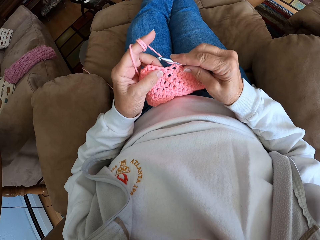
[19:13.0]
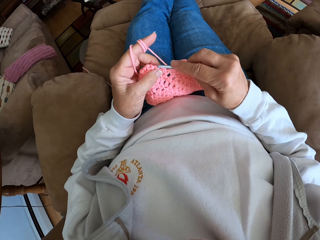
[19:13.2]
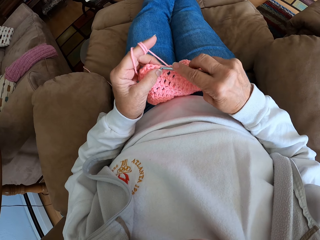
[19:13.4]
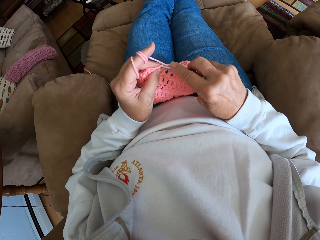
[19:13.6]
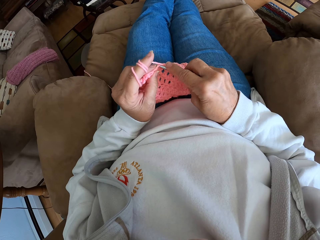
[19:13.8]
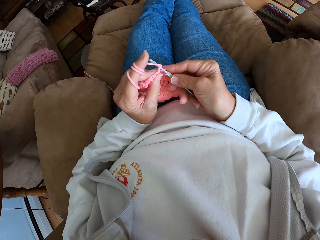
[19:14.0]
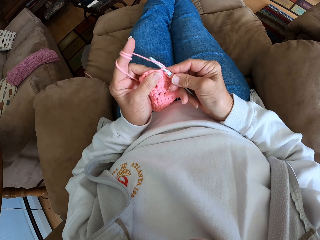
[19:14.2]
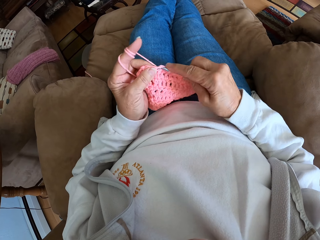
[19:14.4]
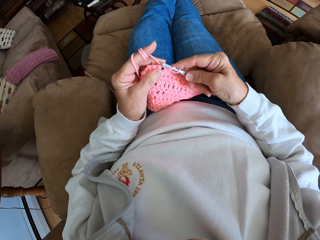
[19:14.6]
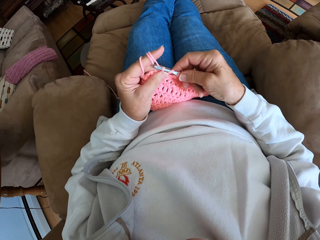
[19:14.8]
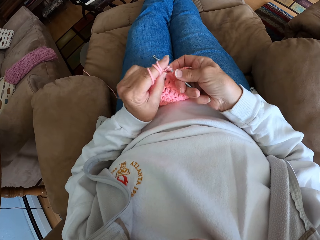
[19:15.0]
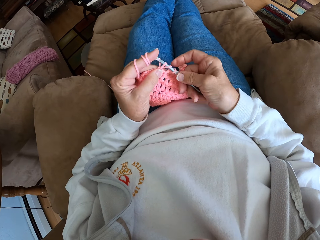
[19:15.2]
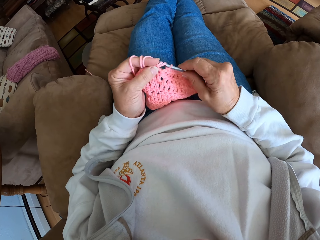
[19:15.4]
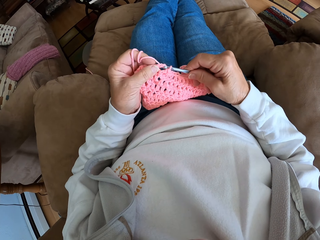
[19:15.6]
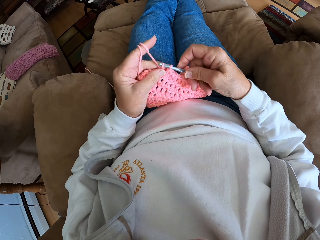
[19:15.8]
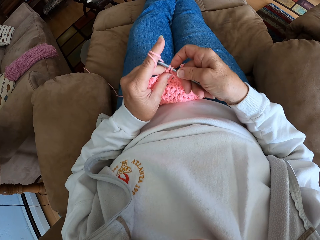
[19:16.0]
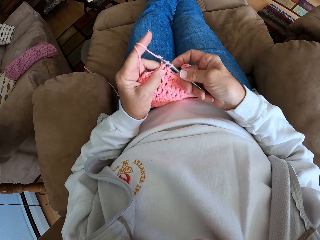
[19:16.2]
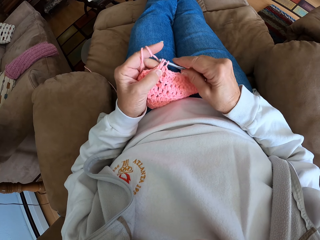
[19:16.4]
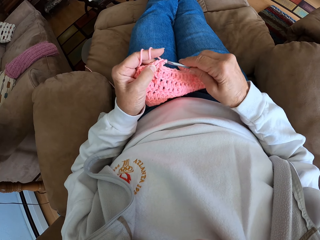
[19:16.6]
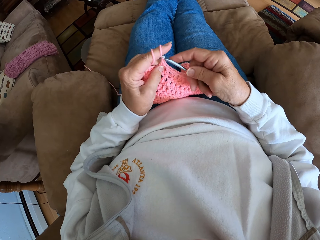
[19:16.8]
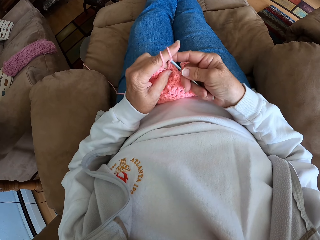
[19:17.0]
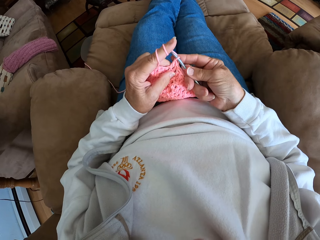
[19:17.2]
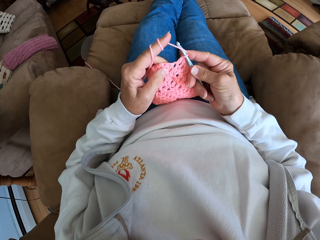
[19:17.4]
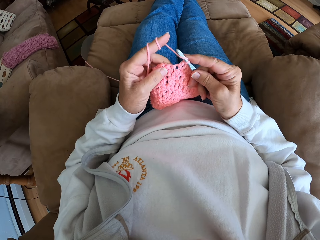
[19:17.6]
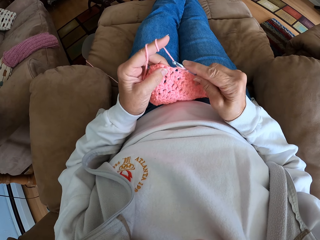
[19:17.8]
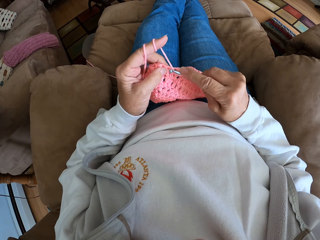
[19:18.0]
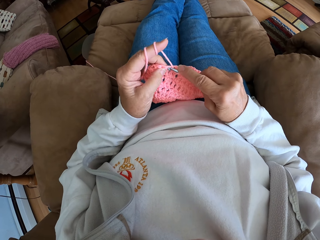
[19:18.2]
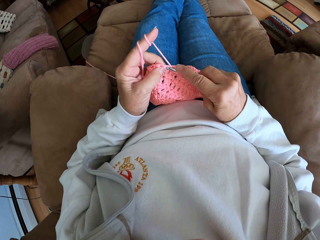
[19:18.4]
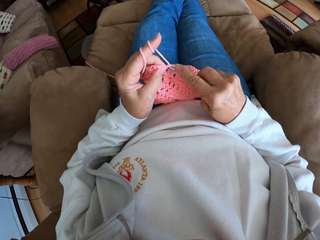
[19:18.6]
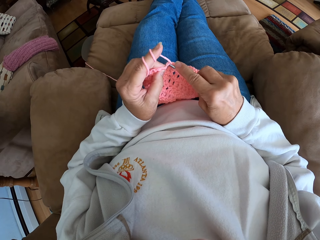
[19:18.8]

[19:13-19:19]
The camera wearer knits the garment with her hand.

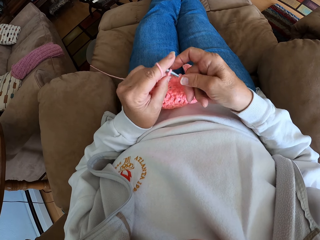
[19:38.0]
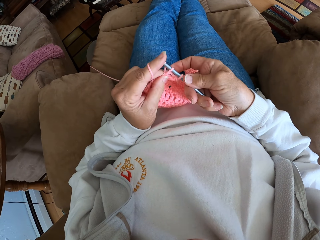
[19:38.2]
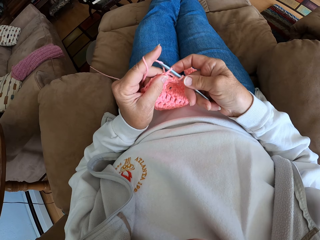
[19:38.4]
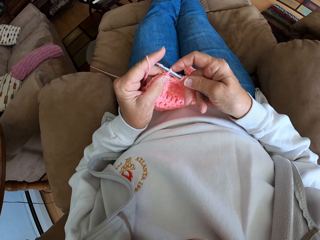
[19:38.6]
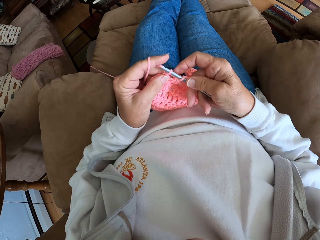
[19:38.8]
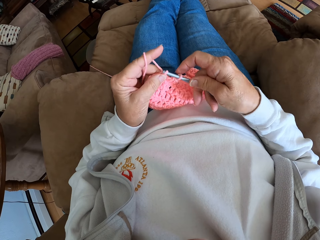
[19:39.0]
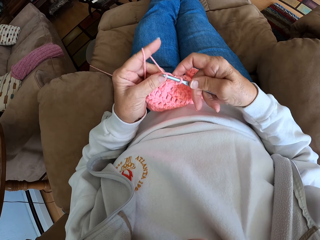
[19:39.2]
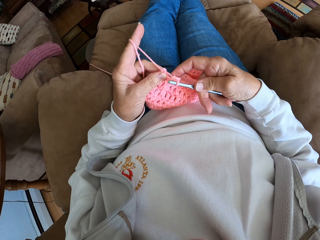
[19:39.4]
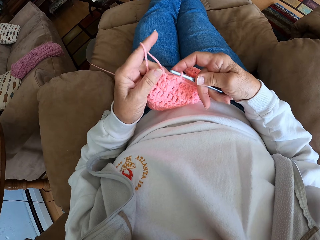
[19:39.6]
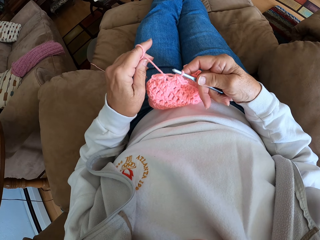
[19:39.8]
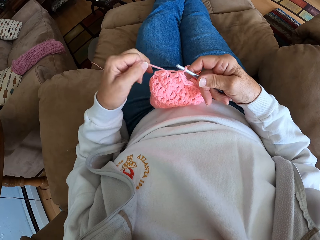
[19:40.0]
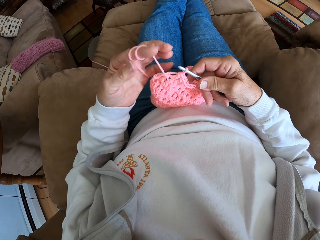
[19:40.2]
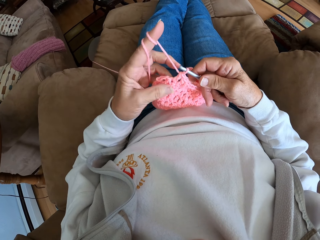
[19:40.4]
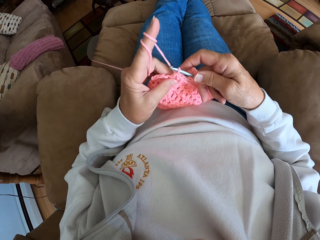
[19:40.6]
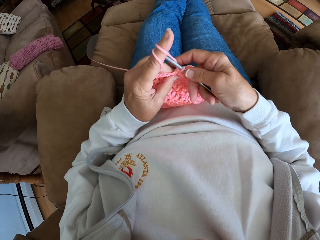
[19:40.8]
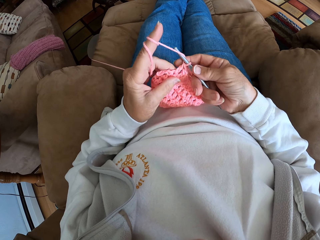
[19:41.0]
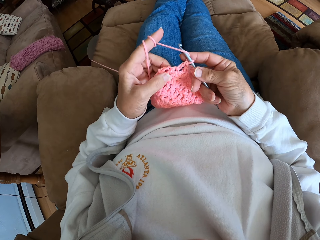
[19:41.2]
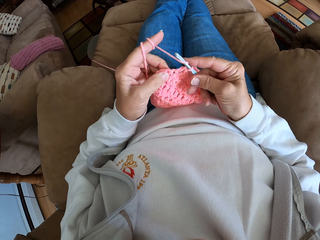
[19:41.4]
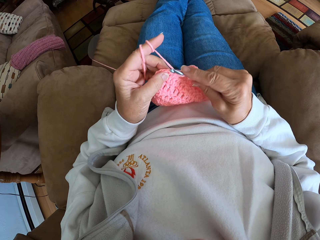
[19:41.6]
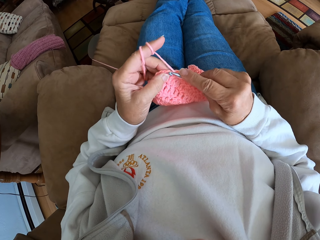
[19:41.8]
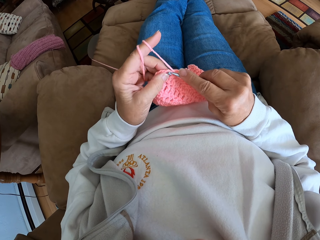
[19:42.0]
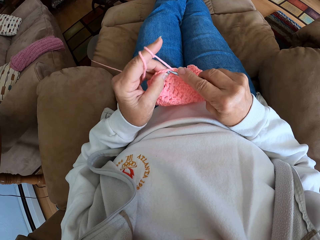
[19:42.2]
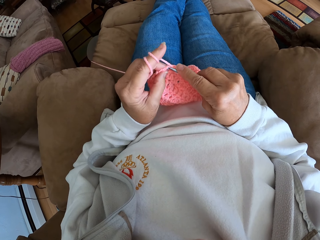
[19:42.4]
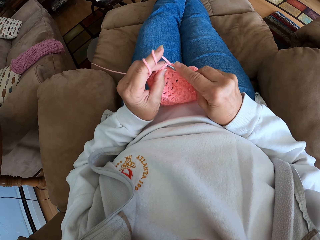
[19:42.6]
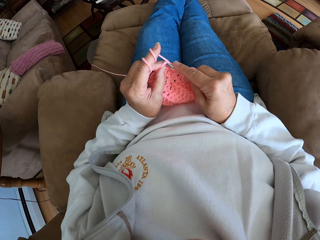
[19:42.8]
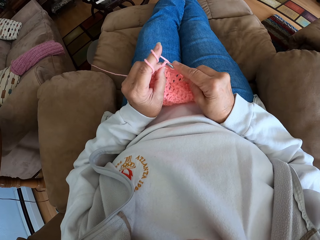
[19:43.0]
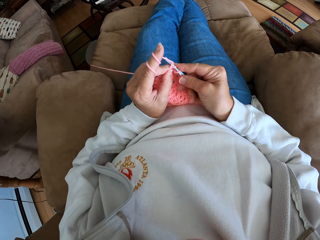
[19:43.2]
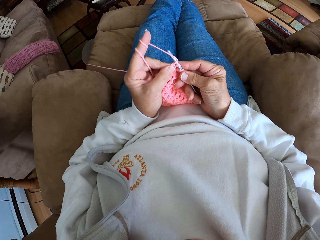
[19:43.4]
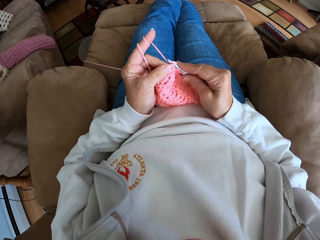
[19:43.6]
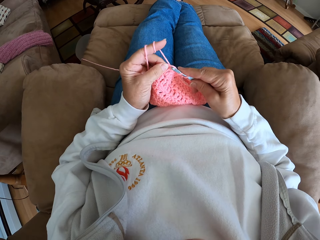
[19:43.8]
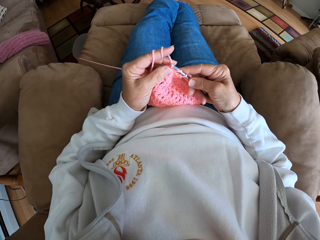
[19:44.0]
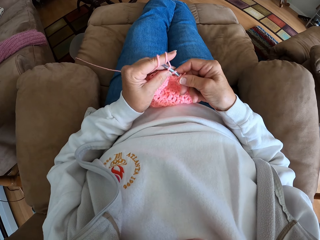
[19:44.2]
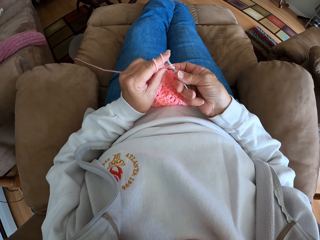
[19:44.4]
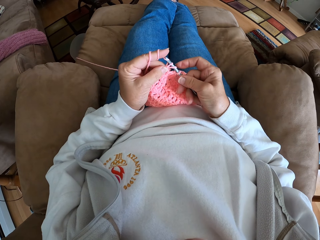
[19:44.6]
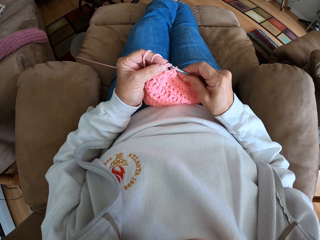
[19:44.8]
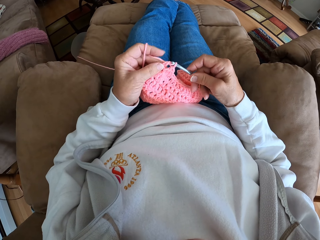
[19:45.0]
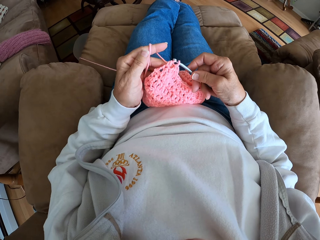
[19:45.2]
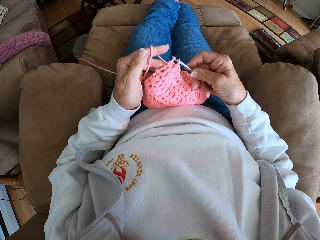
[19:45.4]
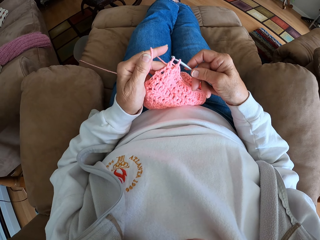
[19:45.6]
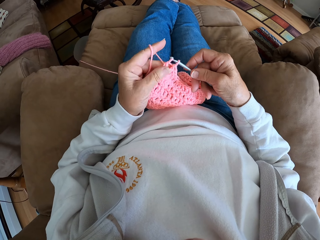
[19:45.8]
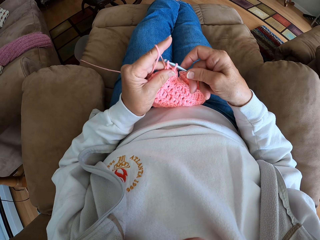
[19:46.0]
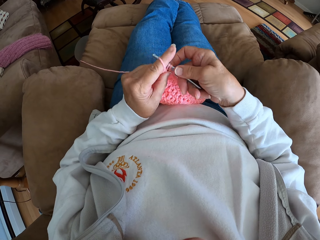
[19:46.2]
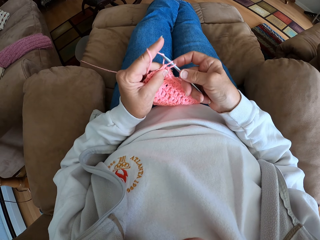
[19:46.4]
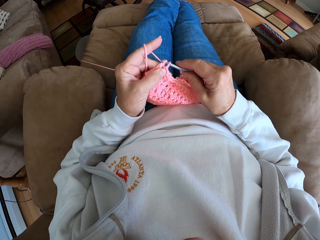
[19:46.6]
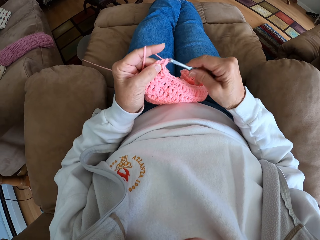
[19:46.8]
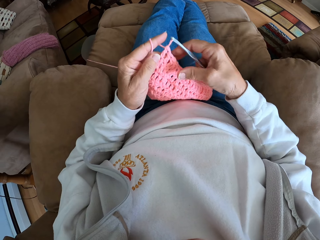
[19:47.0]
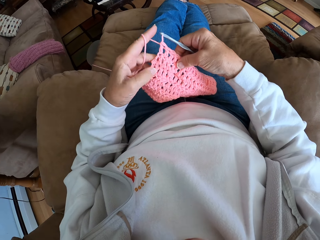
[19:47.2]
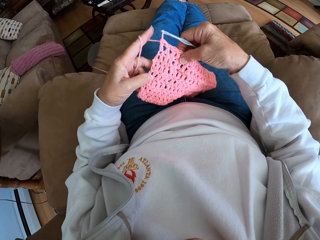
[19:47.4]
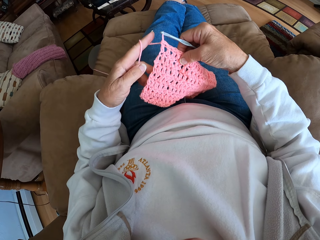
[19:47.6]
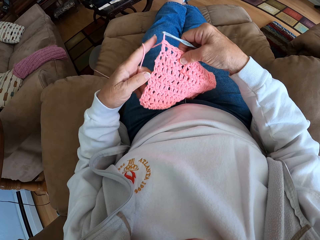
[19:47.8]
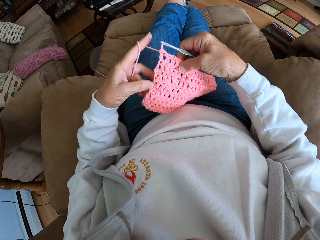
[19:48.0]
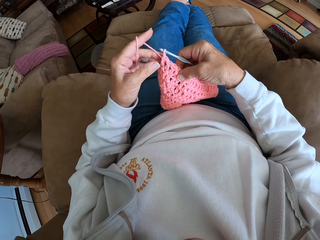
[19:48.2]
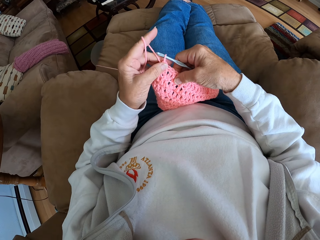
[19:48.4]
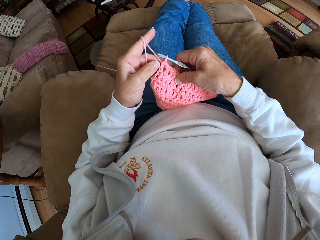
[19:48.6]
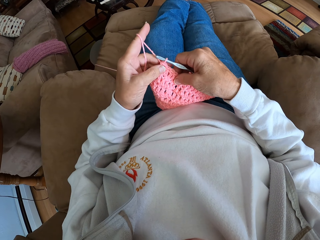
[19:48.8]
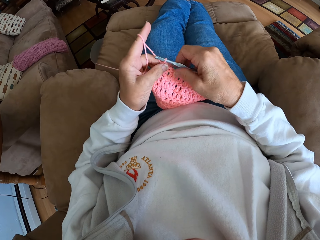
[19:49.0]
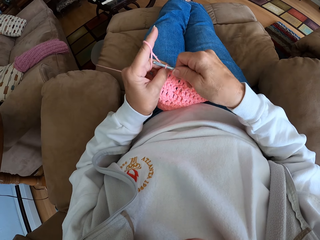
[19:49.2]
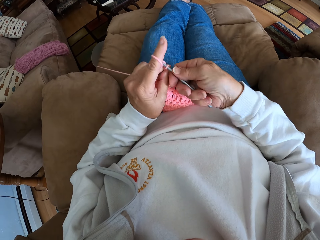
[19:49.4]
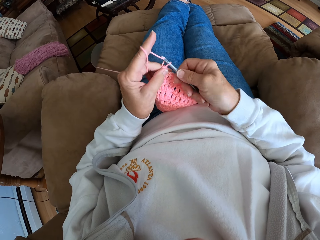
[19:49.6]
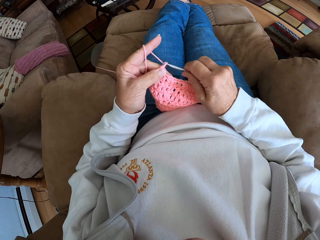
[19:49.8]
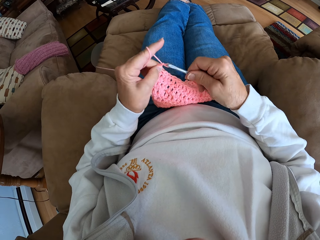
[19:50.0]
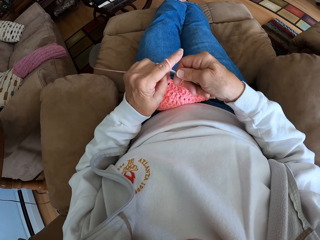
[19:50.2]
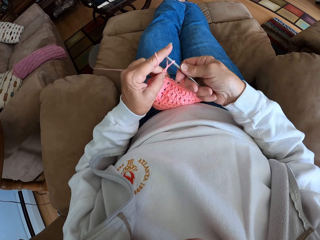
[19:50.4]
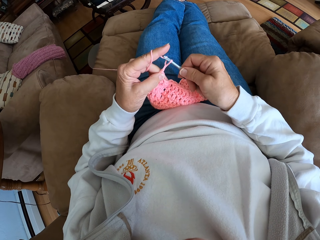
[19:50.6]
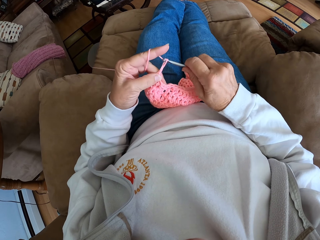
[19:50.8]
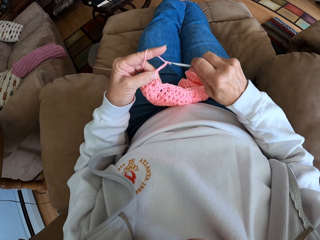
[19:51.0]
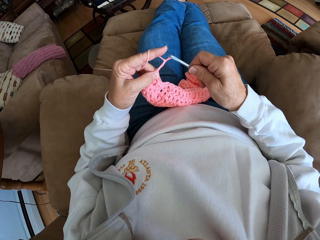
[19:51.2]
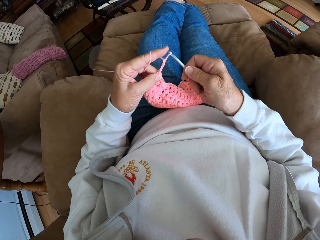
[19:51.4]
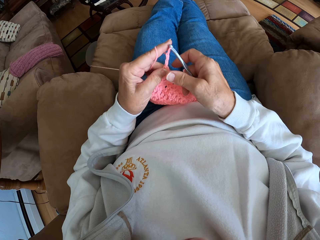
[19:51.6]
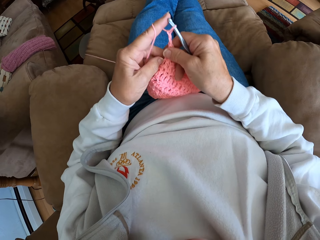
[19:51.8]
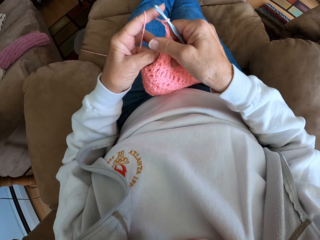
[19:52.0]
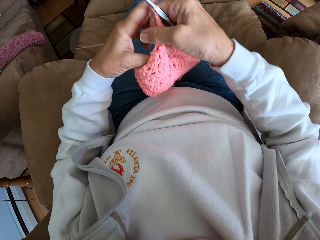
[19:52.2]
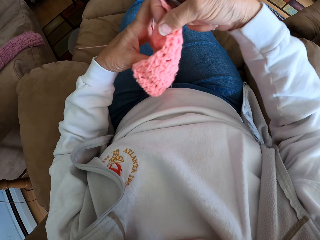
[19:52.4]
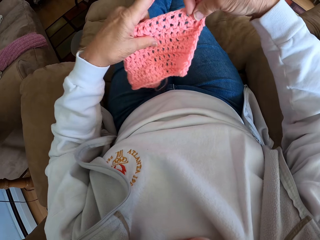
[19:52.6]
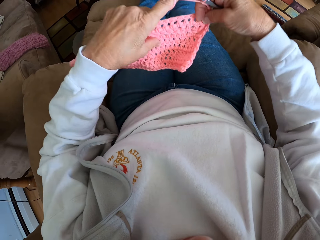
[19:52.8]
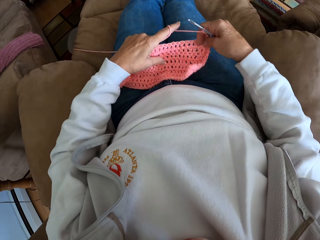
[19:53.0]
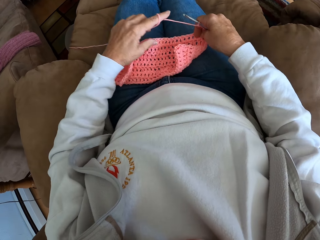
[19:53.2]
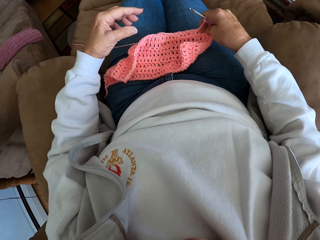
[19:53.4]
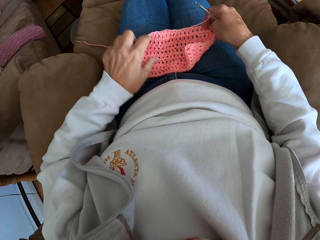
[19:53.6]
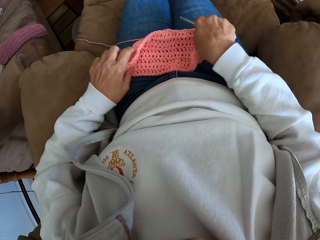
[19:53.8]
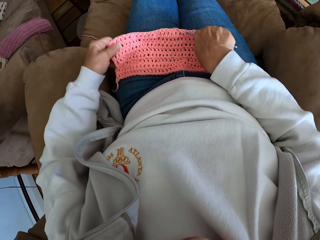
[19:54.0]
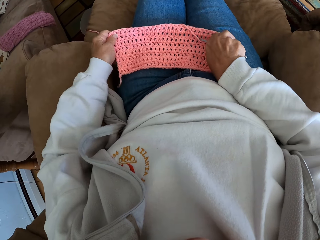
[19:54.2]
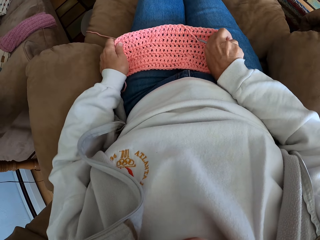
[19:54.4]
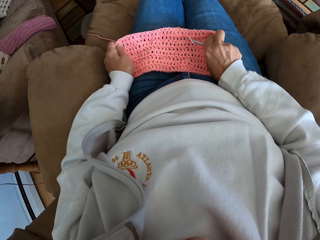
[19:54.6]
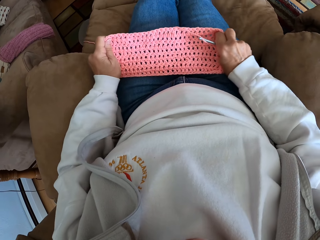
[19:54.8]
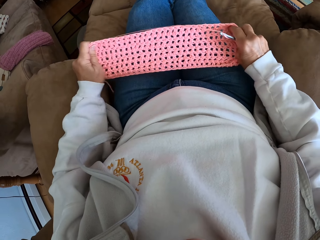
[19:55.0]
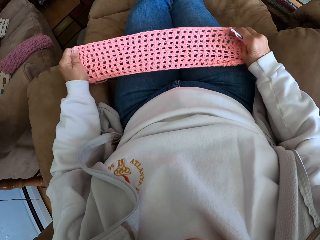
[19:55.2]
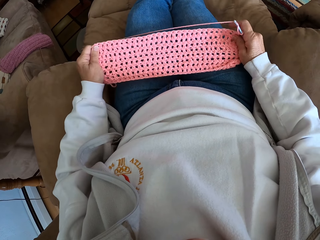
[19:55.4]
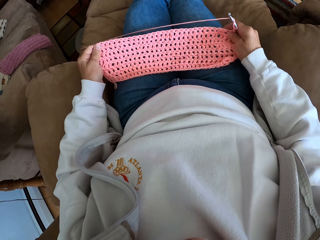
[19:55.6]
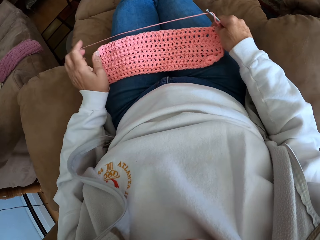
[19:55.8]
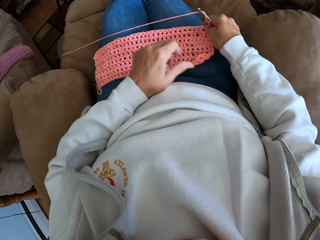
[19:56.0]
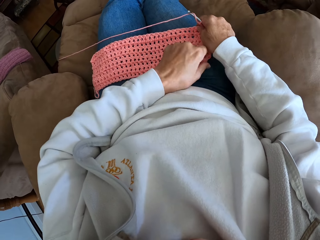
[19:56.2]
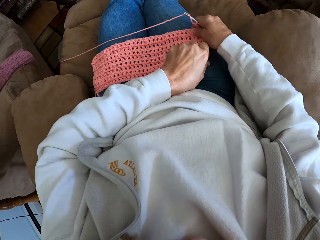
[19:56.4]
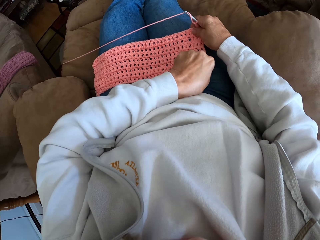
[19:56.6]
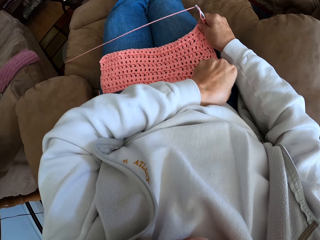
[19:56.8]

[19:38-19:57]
The camera wearer rolls the hand knit yarn on her index finger. She knits the garment with her hand. She adjusts the knitted fabric and thread with both hands. She turns the garment and stretches the garment with her hand.
